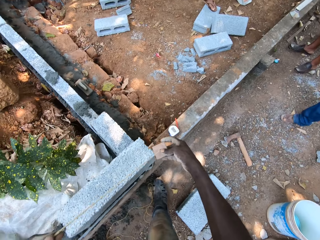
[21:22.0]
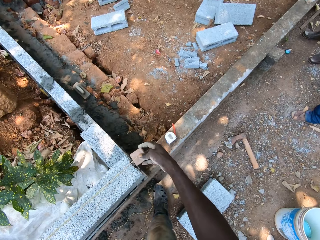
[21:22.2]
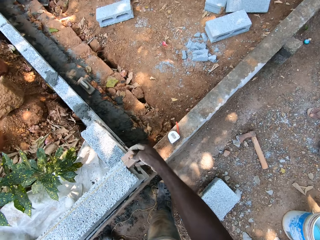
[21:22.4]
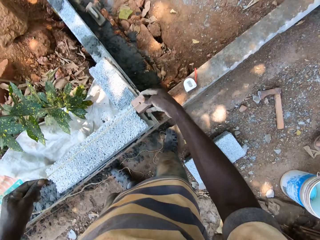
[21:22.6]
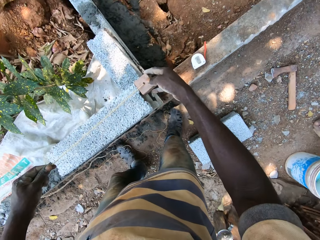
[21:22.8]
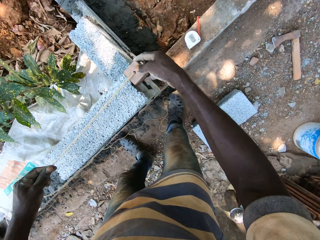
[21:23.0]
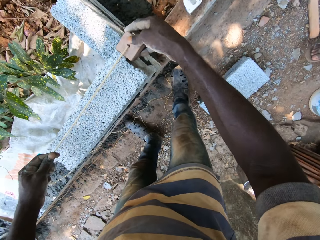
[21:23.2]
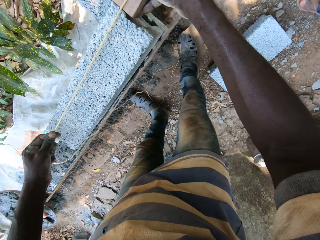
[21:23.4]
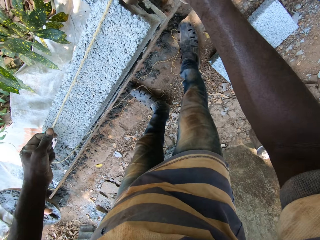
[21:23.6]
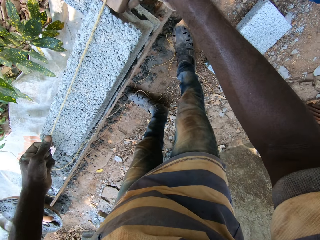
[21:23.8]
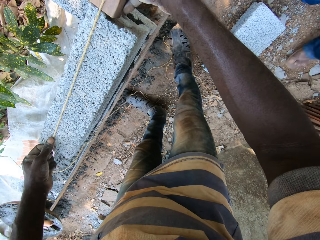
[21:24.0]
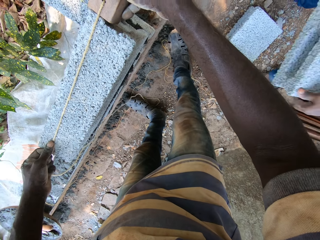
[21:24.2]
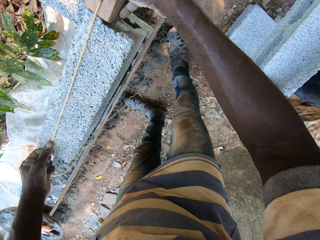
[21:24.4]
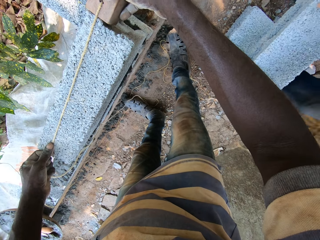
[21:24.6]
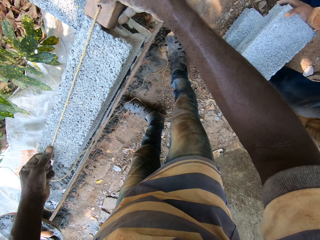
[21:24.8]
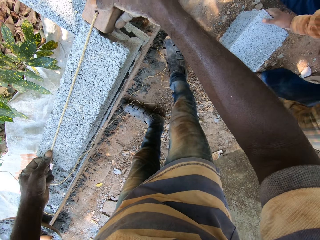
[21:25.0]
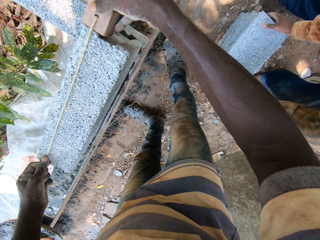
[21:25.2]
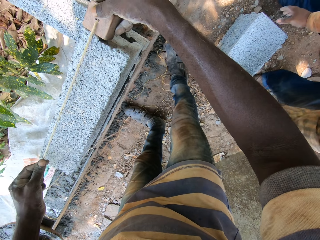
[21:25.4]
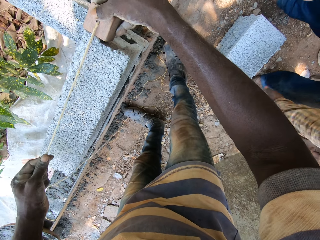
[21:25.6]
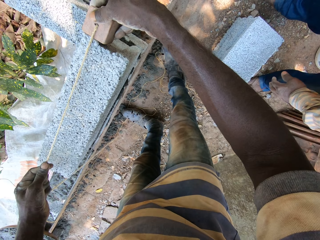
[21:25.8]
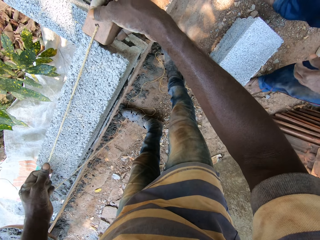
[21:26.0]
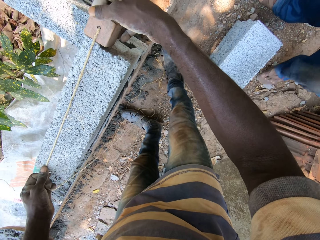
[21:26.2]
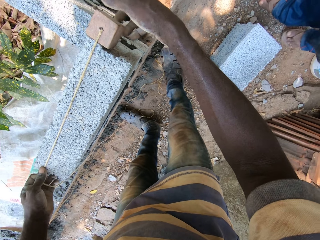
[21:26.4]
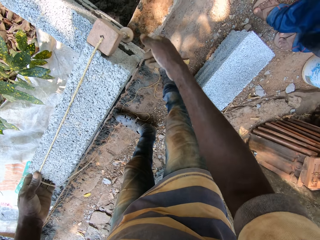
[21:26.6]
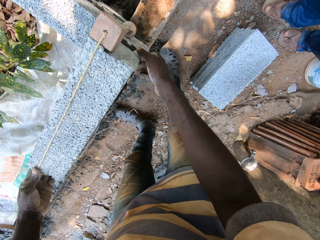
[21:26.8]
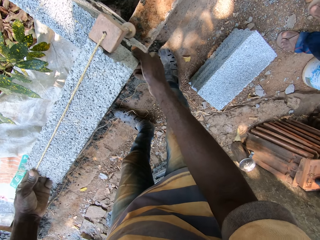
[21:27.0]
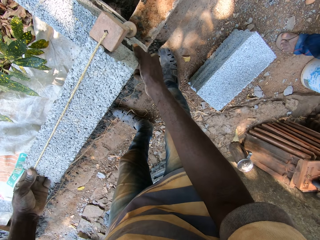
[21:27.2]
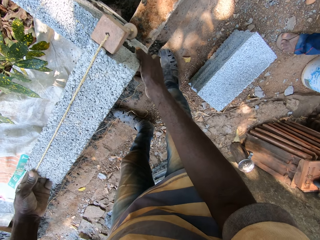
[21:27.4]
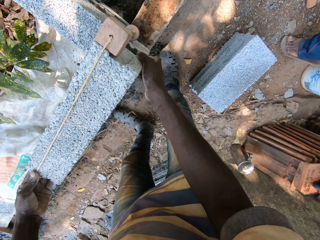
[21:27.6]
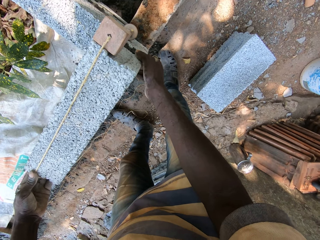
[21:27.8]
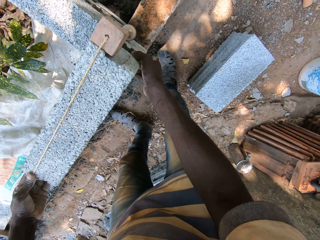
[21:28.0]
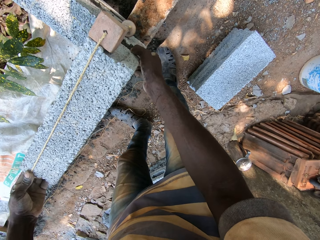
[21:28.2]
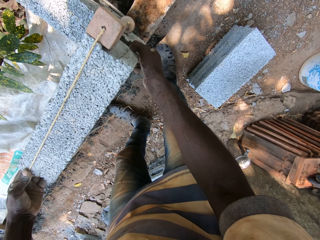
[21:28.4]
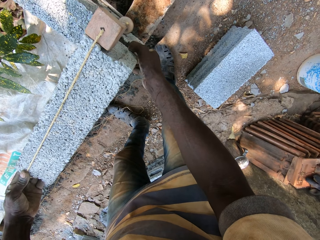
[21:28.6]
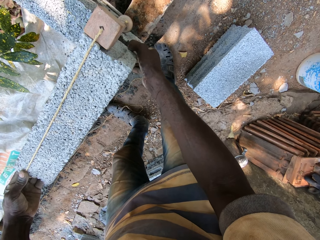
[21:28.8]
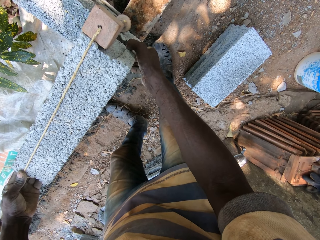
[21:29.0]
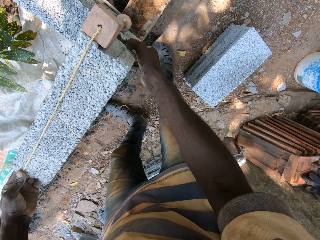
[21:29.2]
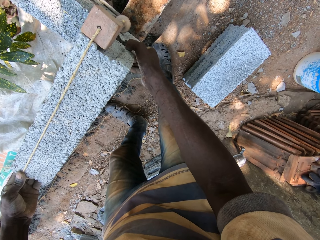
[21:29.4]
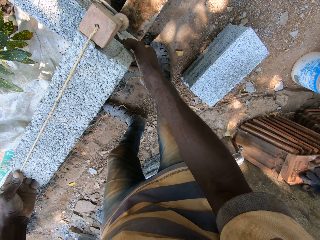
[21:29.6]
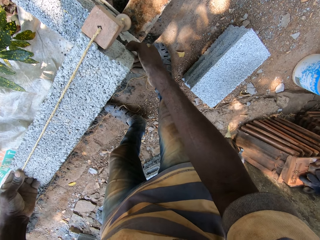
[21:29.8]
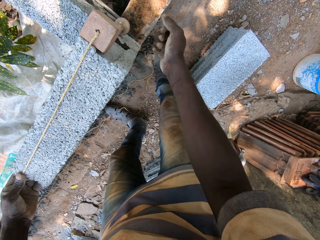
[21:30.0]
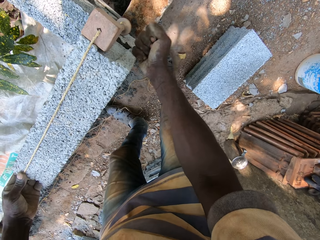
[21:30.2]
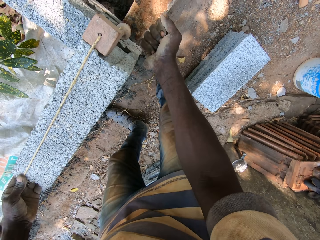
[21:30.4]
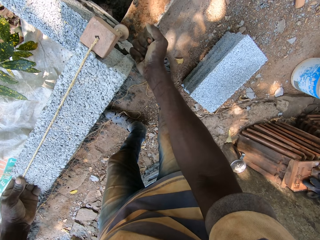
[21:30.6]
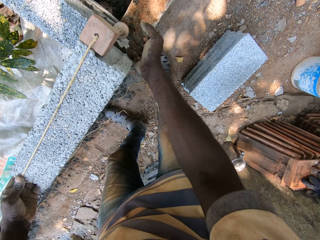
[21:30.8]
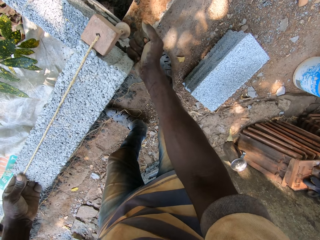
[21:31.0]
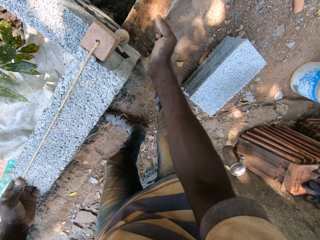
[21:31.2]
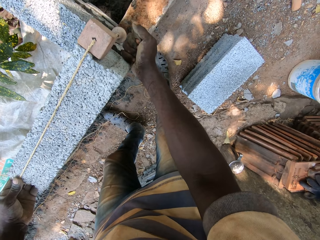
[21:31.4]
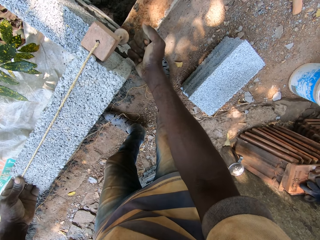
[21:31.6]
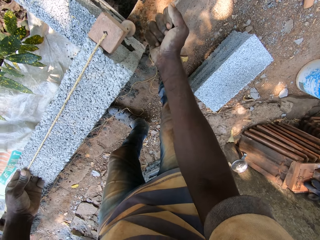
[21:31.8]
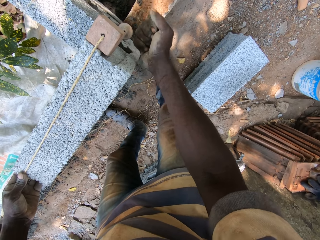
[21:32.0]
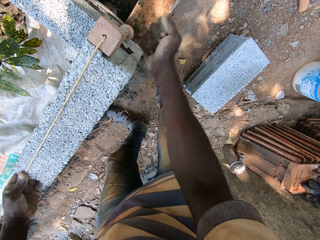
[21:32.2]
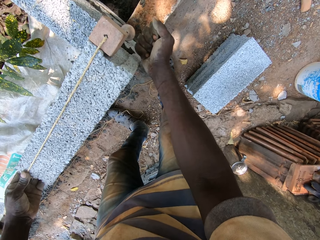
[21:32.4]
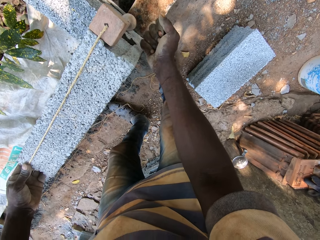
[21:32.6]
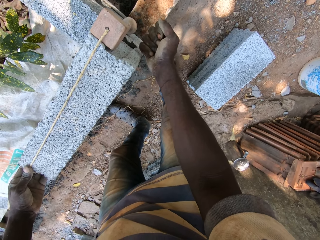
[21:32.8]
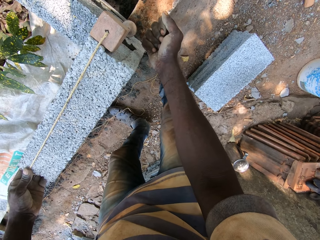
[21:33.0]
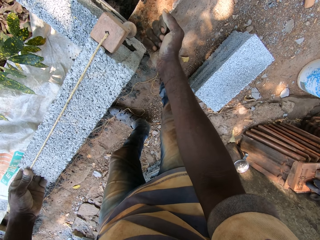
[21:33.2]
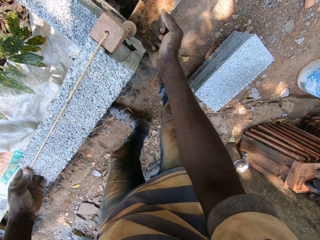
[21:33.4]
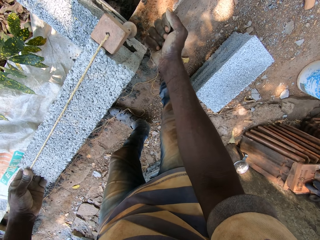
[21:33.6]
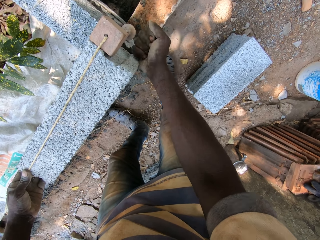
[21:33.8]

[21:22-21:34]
The camera wearer measures the concrete block with the plumb bob in both hands. A man drops a concrete block on the concrete block with both hands. The man moves around. The camera wearer hits the concrete block with his right hand.

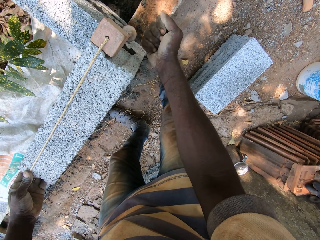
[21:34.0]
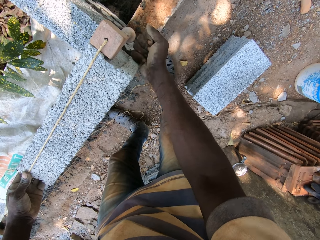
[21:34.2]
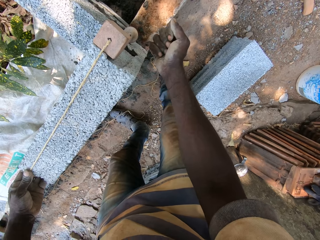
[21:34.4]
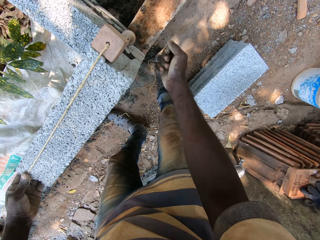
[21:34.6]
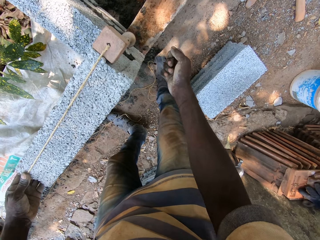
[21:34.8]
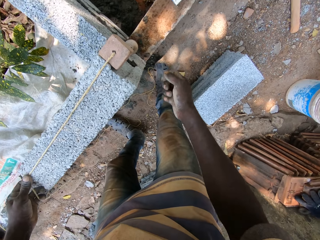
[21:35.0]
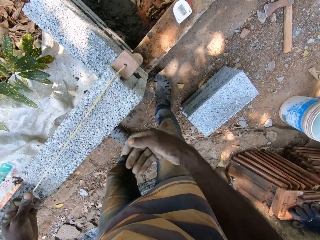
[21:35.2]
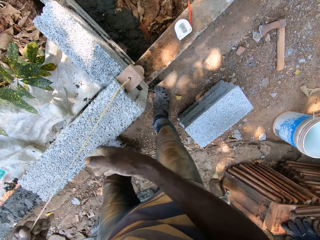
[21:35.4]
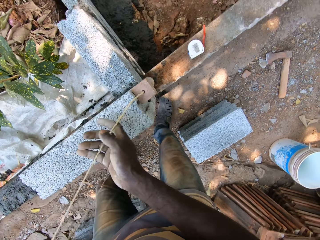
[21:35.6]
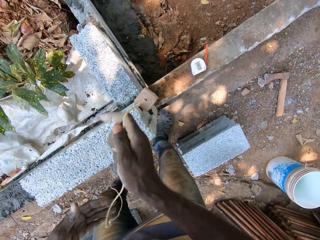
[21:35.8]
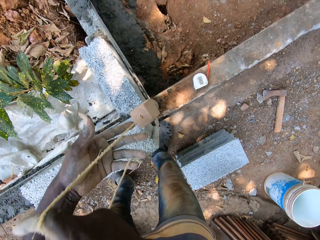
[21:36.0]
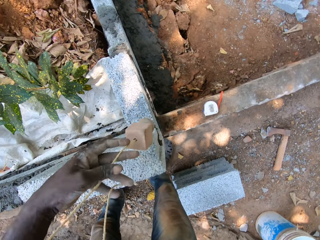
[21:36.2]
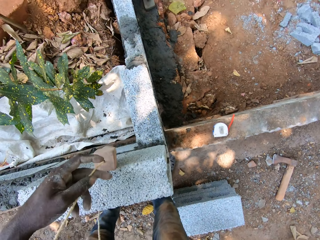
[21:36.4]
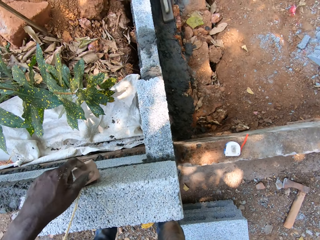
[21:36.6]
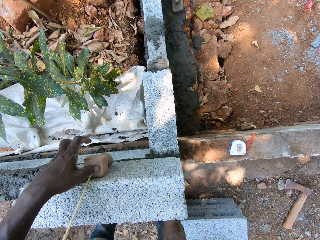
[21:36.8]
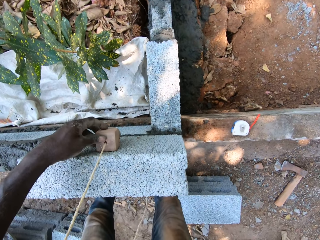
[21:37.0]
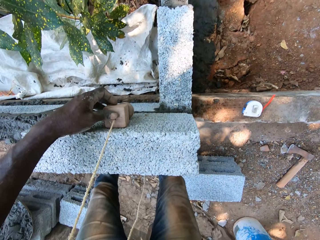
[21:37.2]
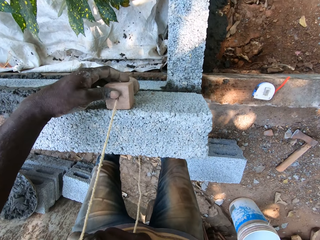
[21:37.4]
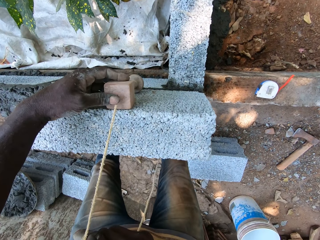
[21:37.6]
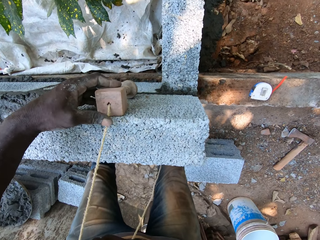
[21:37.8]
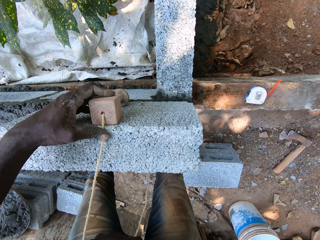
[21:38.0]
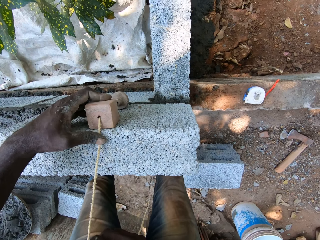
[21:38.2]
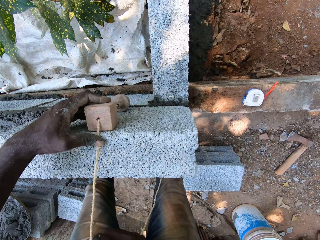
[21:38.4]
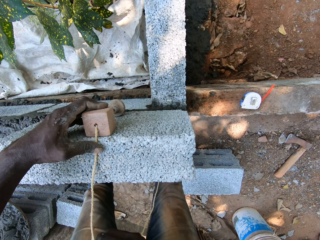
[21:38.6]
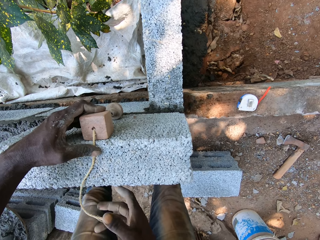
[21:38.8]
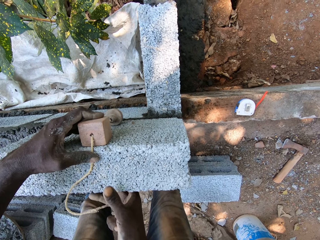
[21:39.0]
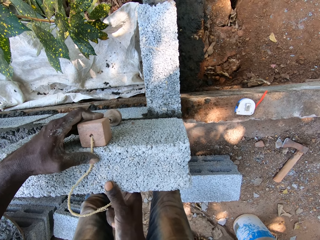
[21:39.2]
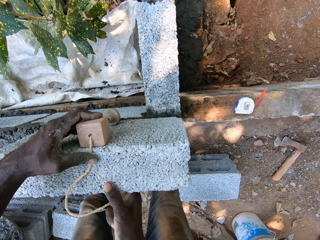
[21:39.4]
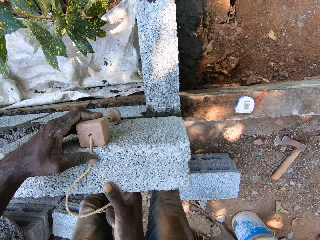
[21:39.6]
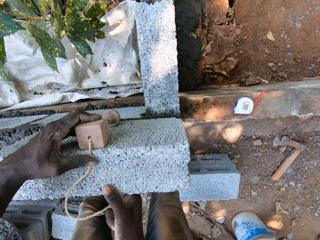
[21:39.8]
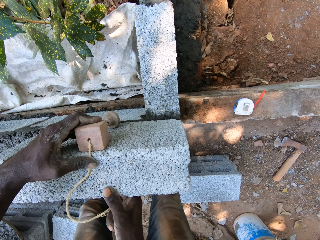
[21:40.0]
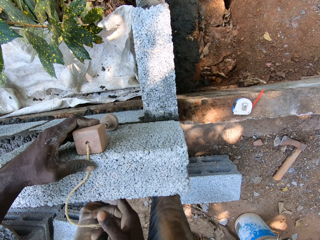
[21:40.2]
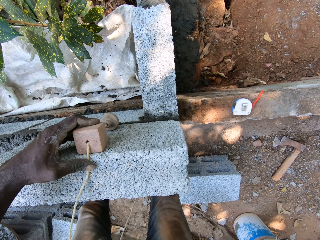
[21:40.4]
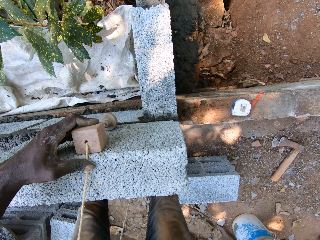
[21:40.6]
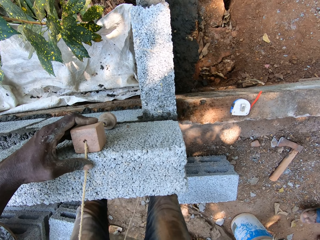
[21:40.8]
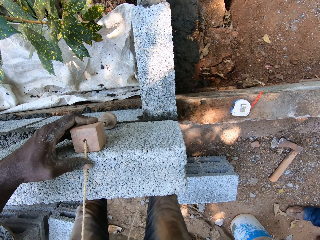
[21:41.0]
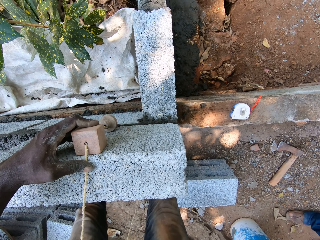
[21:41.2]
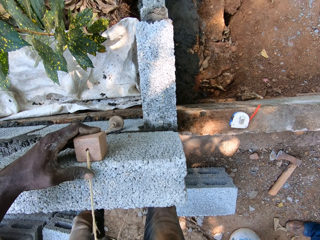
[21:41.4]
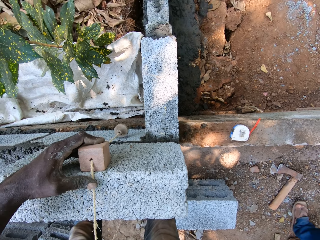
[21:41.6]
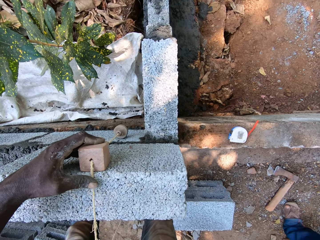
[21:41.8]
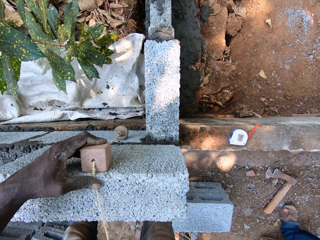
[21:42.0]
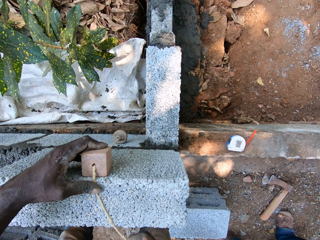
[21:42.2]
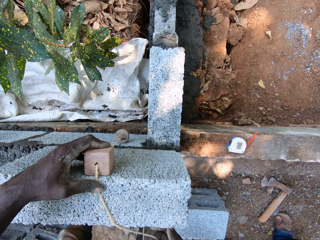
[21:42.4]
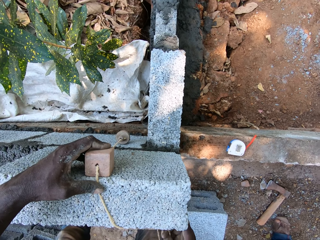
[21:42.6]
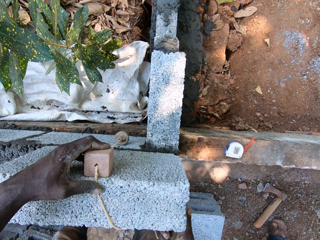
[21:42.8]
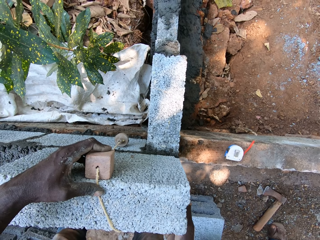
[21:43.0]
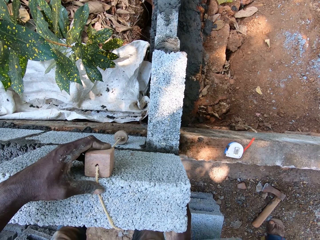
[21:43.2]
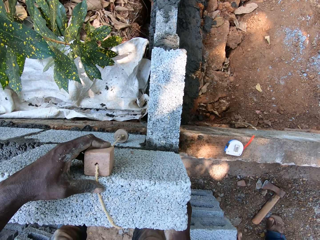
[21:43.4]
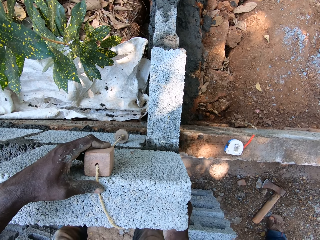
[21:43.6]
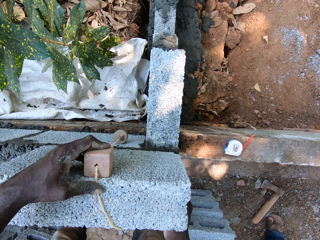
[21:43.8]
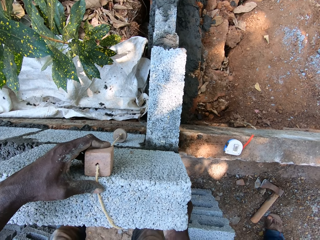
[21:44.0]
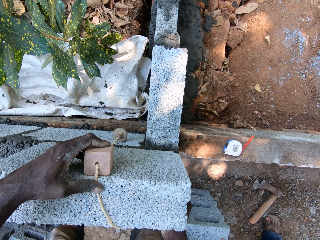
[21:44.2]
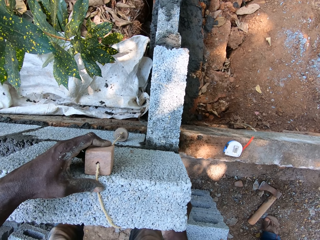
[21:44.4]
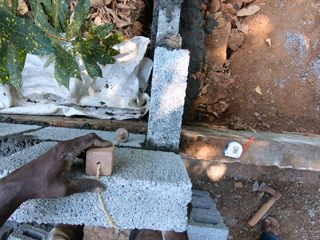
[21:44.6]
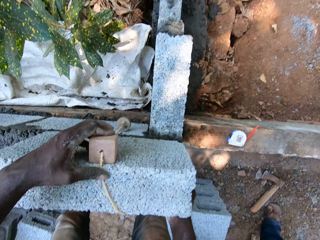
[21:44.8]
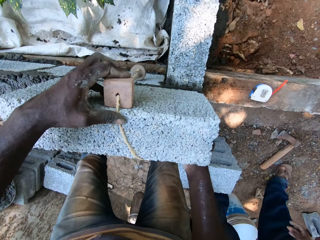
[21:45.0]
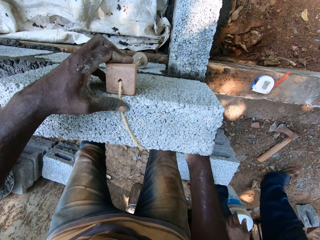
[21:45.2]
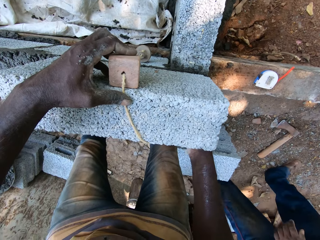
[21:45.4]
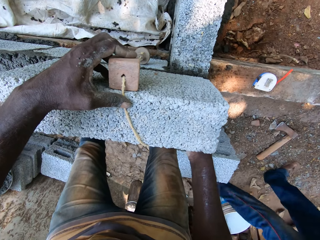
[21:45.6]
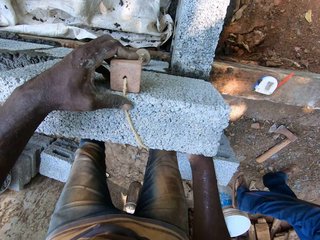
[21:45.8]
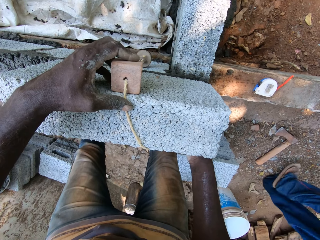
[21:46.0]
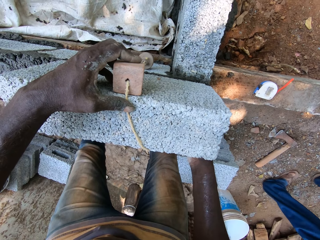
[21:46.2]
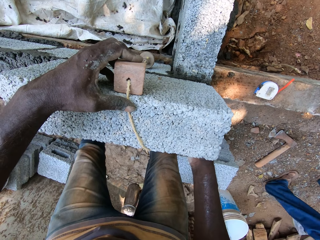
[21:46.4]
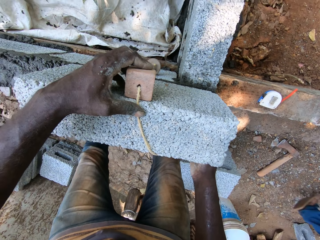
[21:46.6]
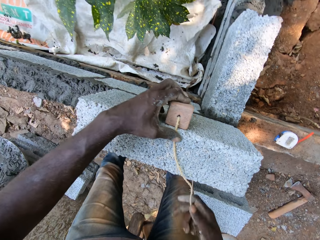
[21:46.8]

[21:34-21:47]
The camera wearer moves the plumb bob. They measure the concrete block with the plumb bob in both hands. A man walks around. The man drops a concrete block on the ground with both hands. The man puts the block on top of the other. The man walks around.
